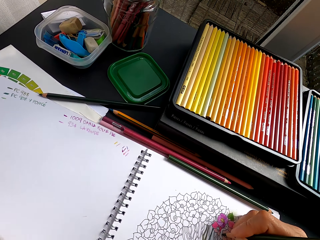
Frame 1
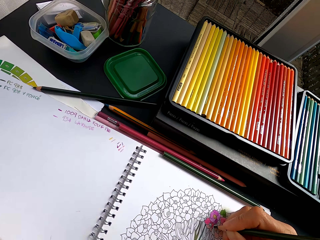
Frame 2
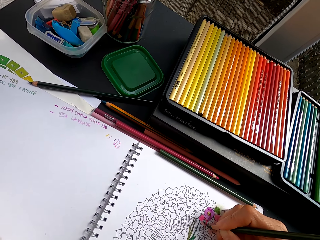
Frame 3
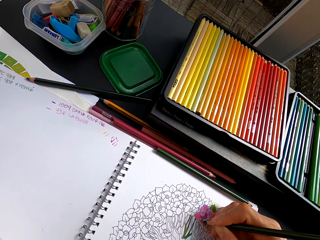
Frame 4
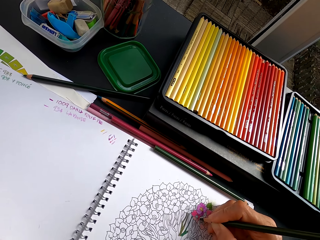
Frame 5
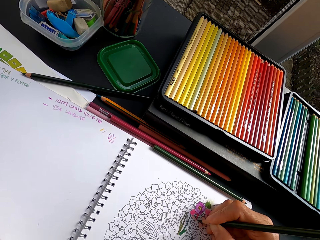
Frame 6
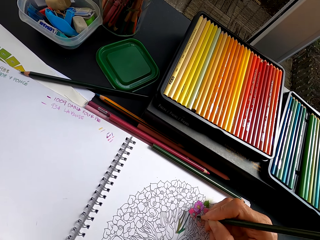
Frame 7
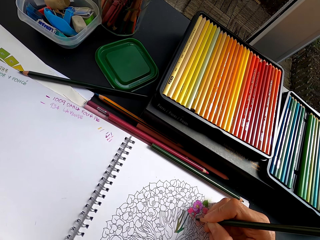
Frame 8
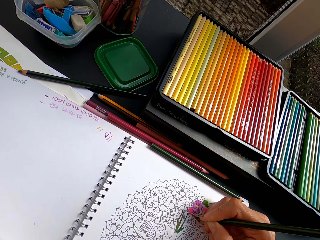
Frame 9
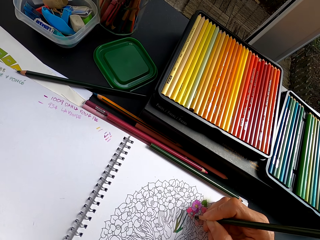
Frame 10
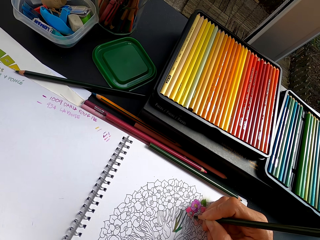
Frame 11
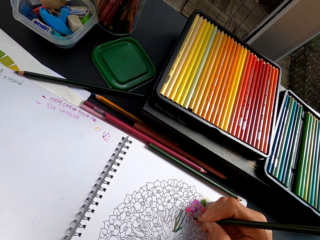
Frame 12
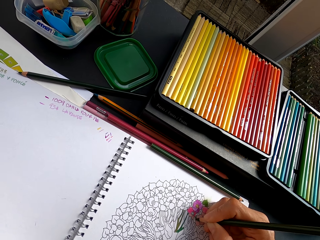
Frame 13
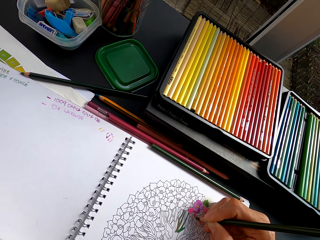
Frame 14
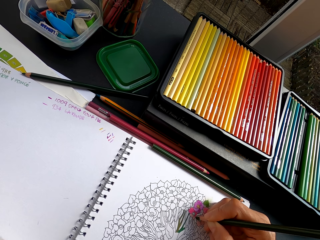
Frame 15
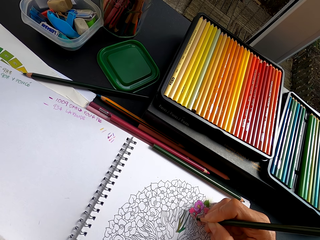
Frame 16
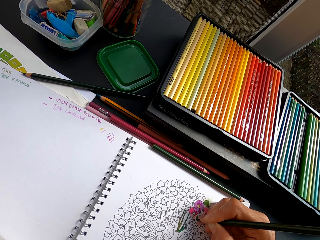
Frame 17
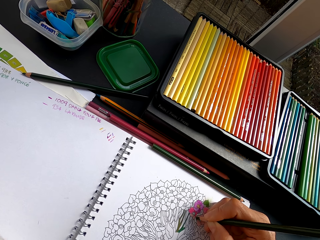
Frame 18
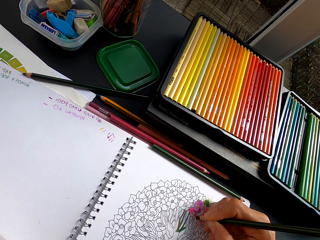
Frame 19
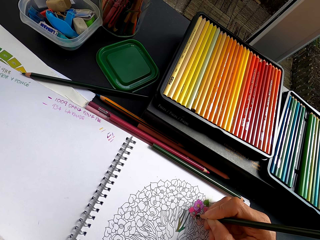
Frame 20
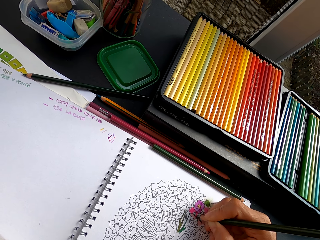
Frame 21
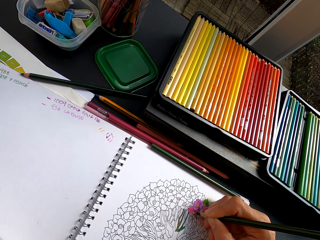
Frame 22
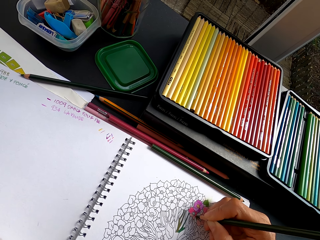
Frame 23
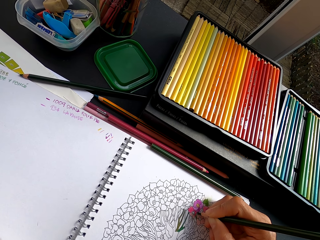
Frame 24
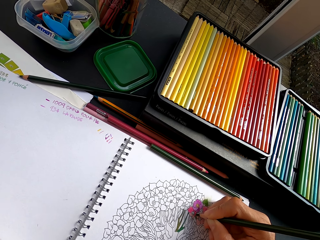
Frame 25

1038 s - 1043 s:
The camera wearer colors the image with the crayon.

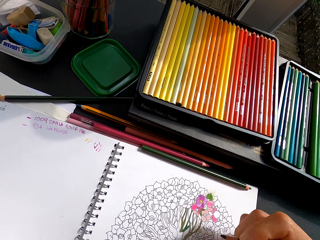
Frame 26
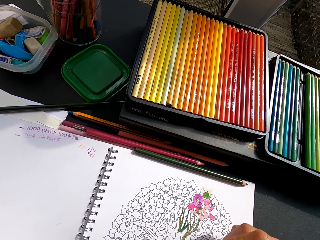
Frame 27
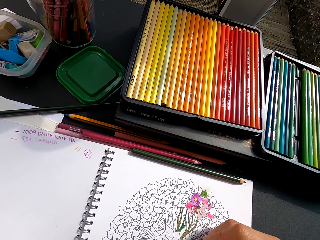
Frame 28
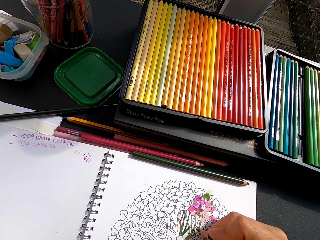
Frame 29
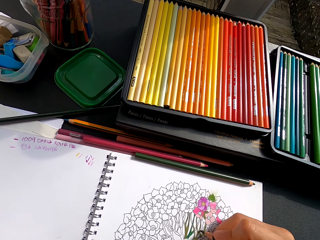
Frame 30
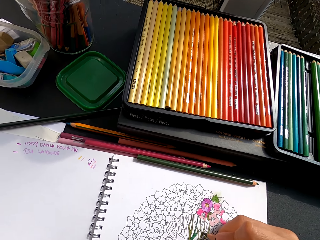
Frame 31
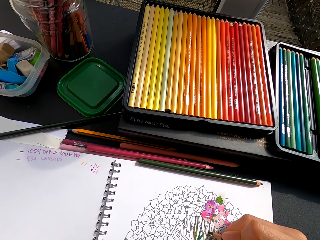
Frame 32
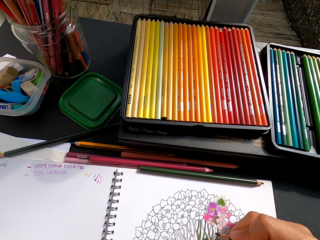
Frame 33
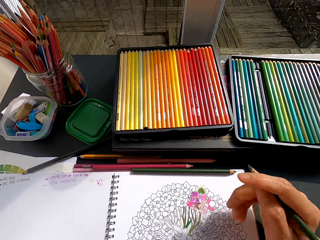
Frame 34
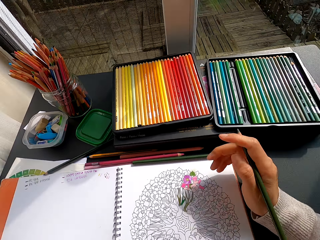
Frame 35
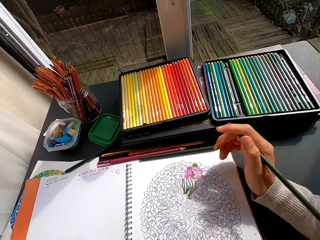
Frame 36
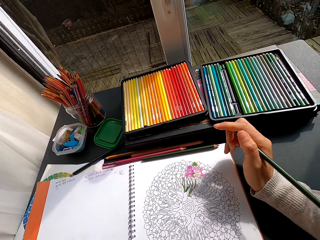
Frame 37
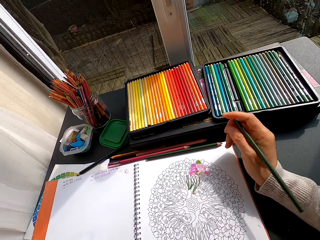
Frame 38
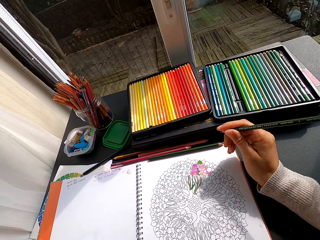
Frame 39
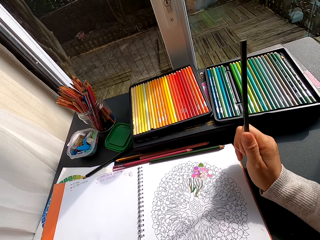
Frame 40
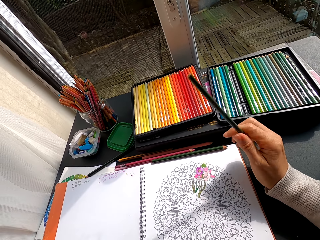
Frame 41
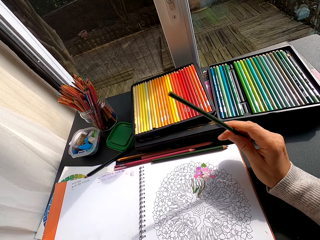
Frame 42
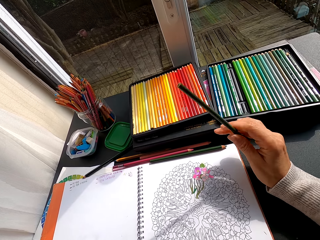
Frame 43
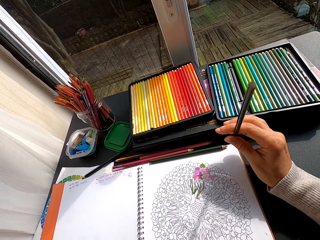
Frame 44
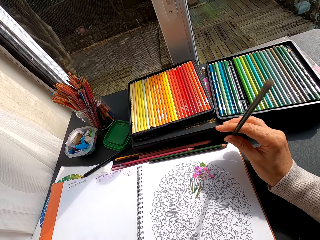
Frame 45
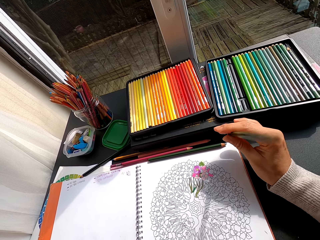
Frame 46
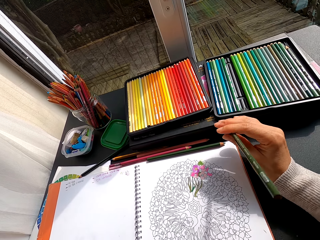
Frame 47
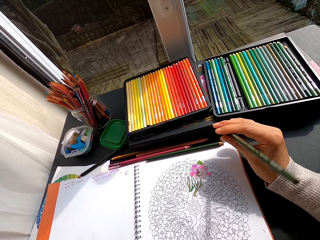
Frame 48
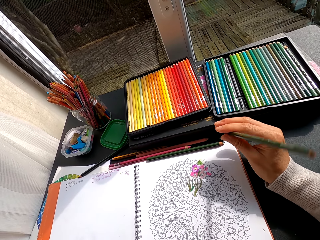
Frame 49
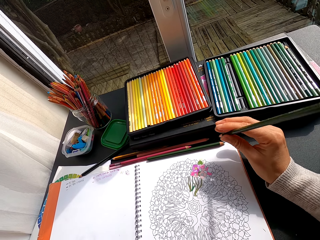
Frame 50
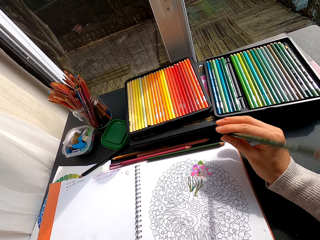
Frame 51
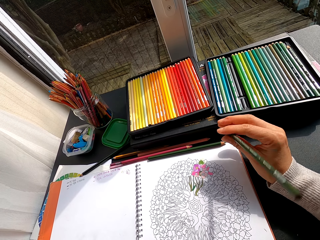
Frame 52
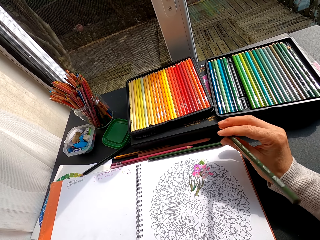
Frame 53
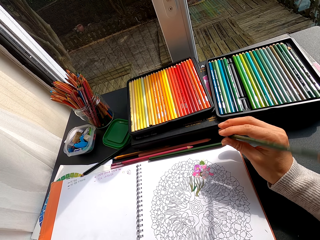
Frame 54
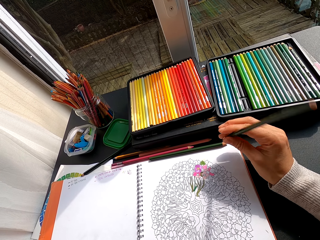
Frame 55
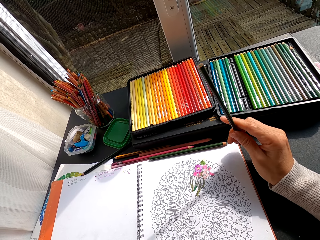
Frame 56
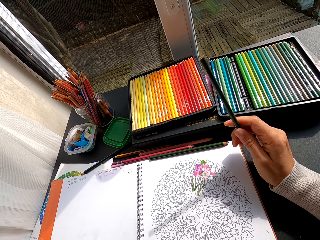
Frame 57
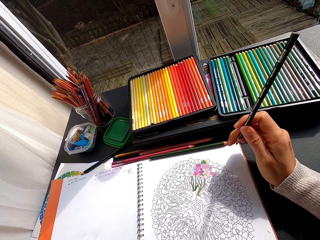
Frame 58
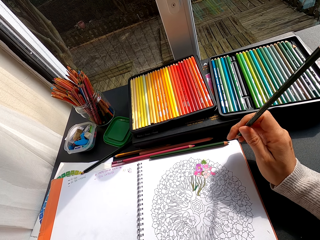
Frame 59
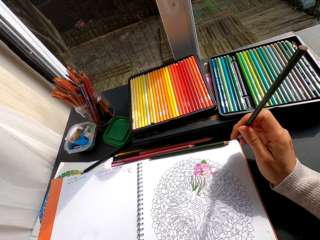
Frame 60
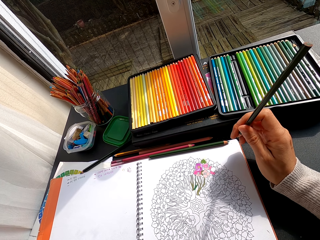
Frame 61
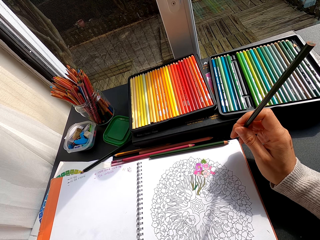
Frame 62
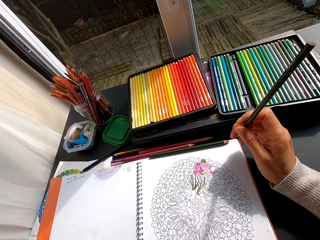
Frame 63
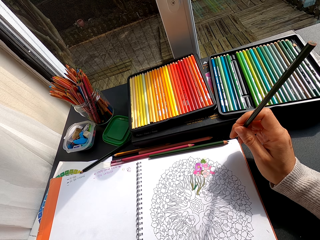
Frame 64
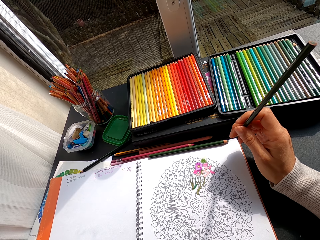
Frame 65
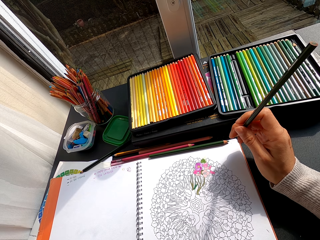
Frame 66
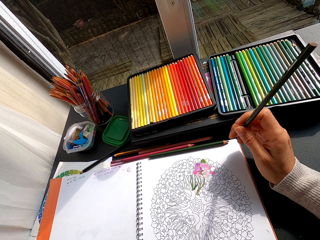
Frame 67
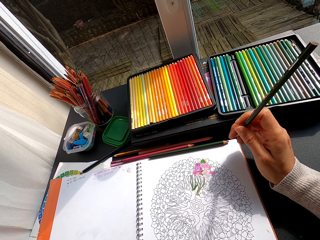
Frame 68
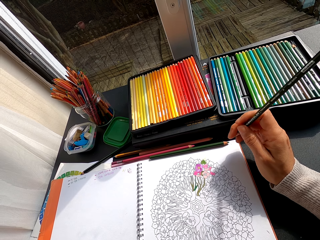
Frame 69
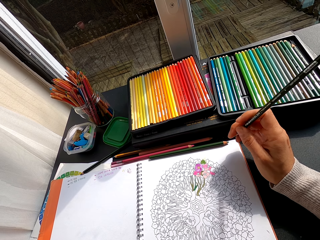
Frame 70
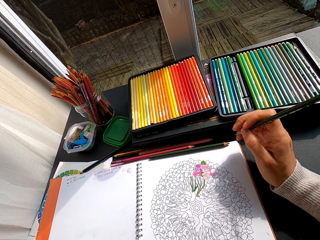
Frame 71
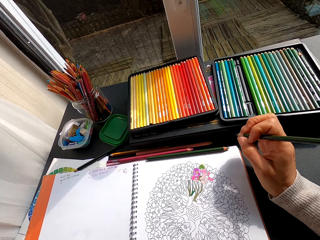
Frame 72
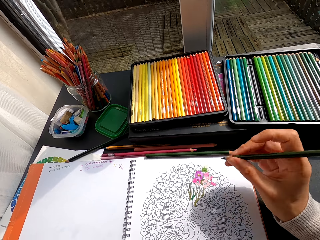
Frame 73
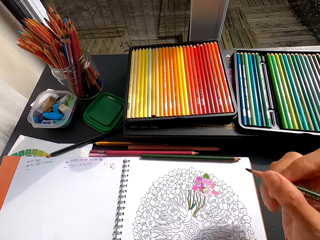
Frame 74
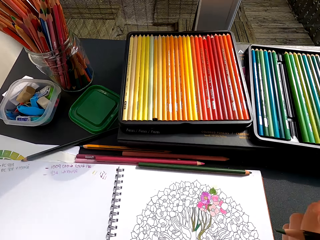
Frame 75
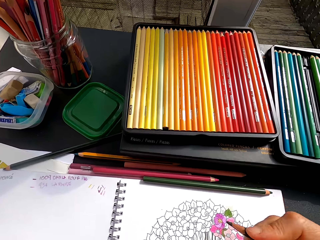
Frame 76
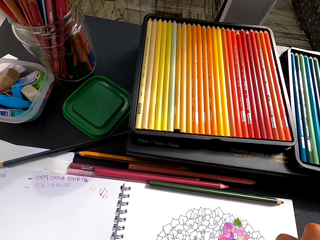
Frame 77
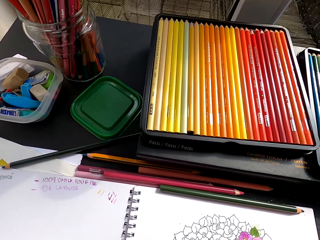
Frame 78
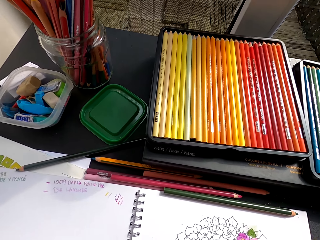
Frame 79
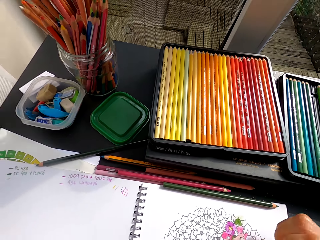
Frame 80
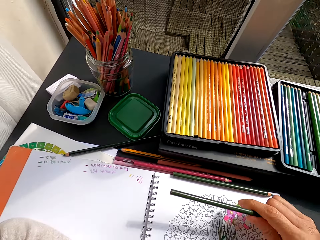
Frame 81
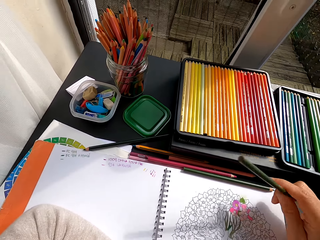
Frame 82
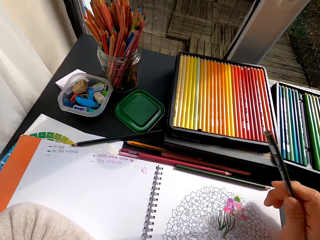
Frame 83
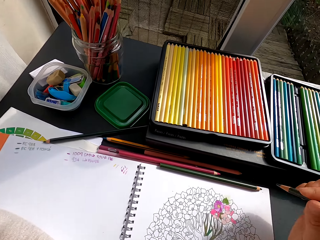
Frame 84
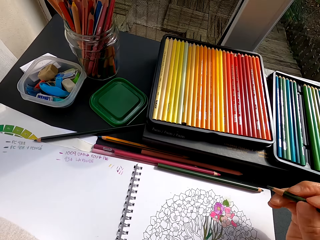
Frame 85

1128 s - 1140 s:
The camera wearer pulls the color pencil off the flower art. They stare at the drawing. They shake the color pencil. They hold the color pencil.

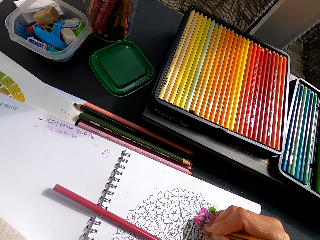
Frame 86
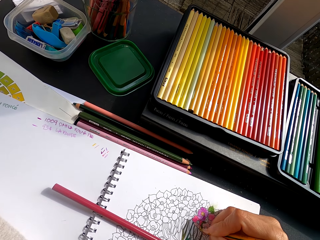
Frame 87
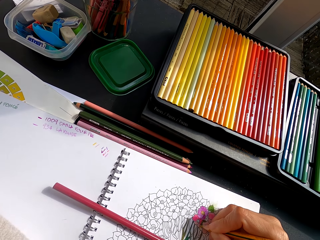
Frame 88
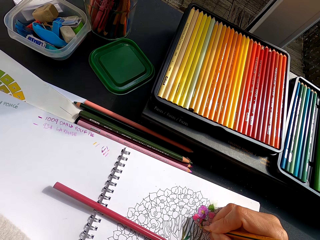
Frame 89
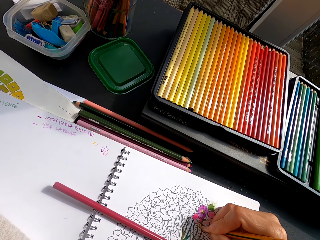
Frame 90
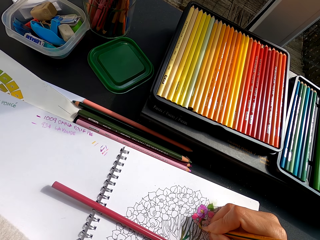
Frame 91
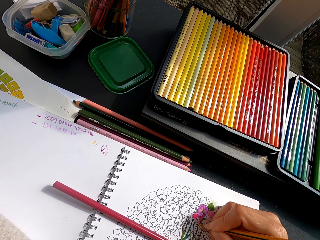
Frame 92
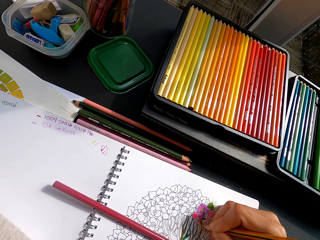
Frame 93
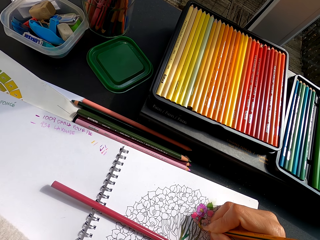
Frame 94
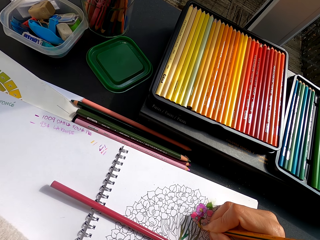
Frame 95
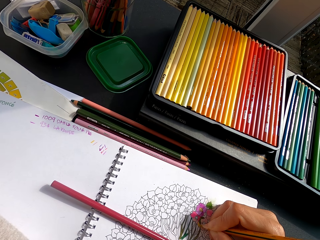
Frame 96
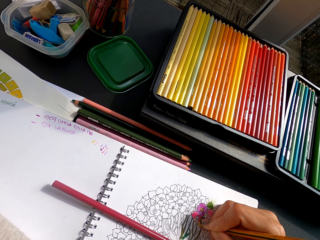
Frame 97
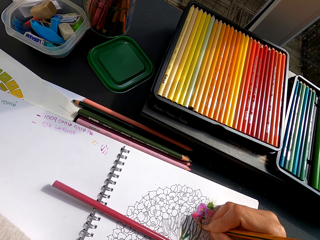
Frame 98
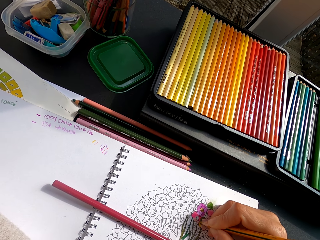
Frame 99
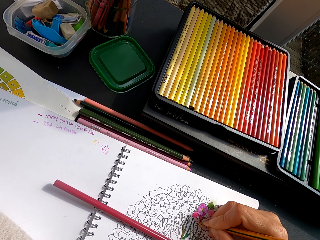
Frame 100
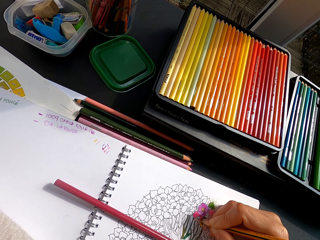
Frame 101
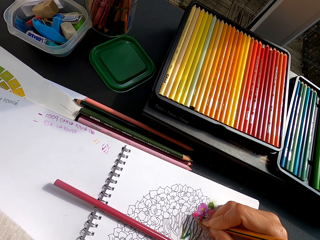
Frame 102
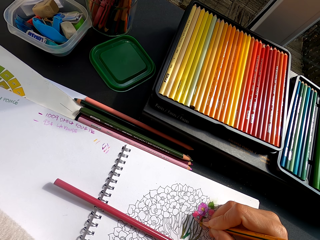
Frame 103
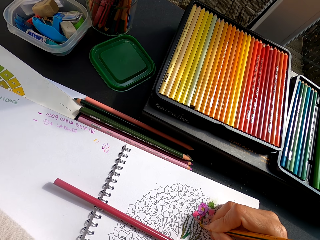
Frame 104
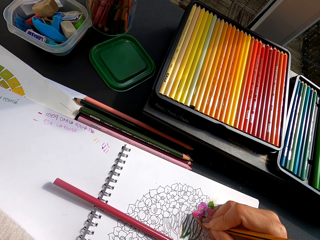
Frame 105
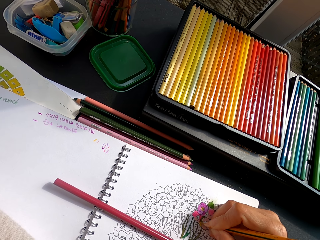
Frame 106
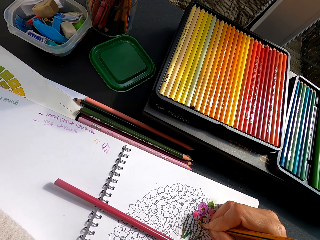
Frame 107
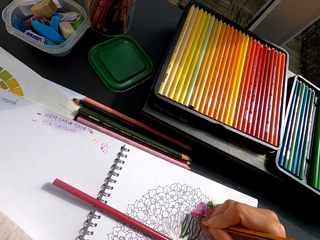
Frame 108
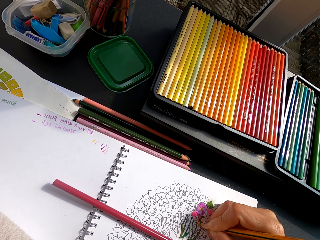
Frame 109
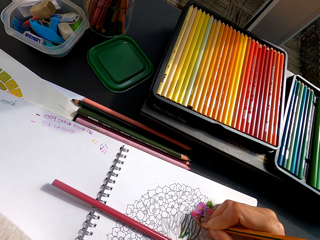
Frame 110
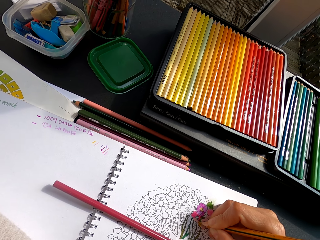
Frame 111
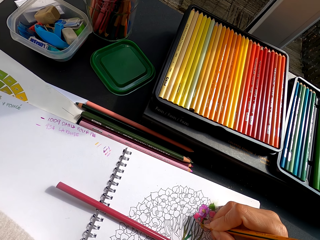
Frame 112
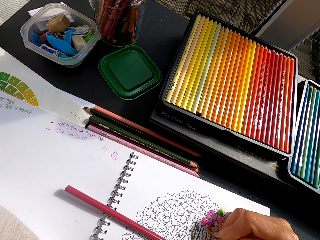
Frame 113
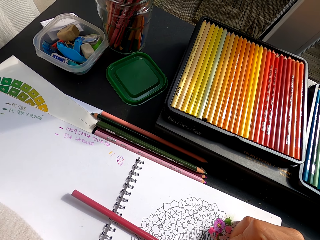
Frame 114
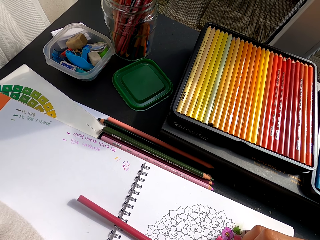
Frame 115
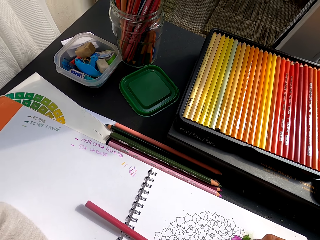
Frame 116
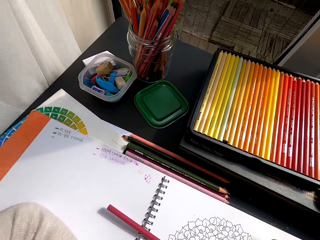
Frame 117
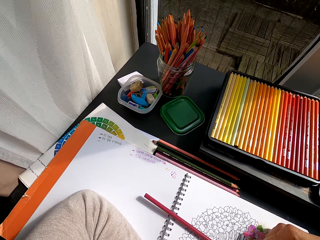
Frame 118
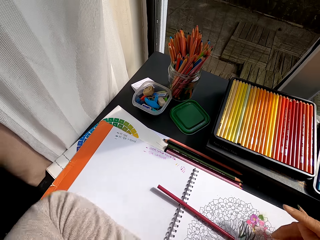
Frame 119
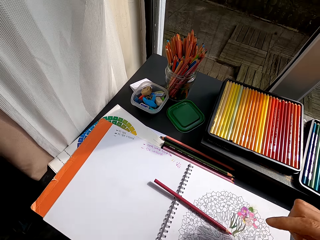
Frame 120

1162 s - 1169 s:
The camera wearer paints a flower art with a color pencil.
